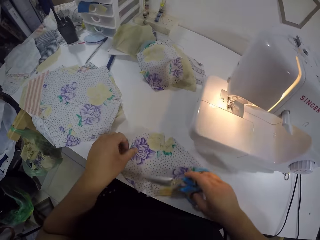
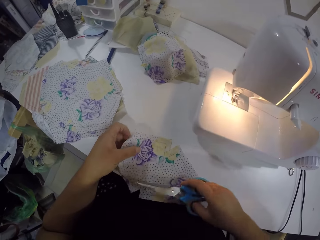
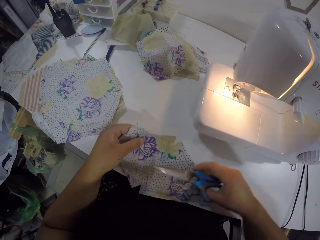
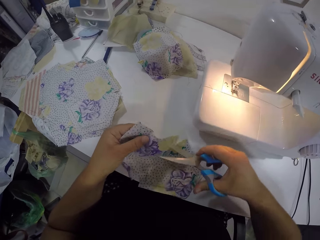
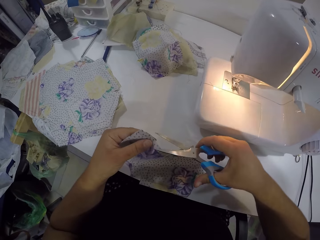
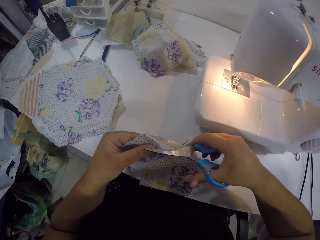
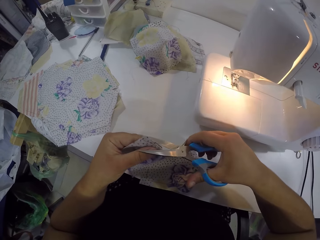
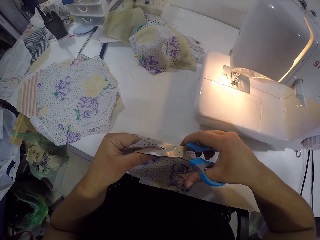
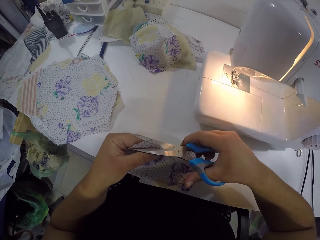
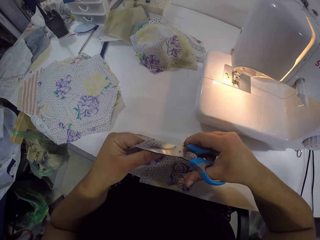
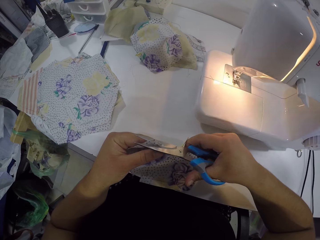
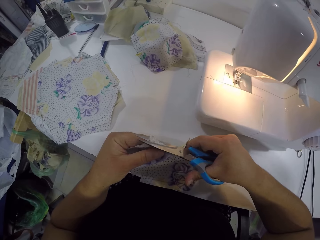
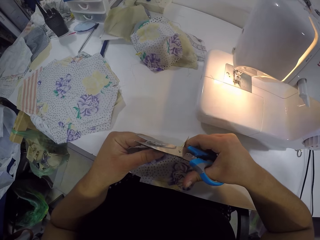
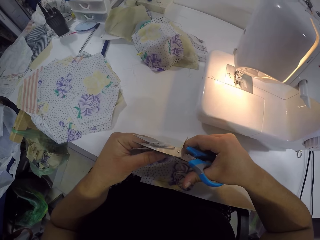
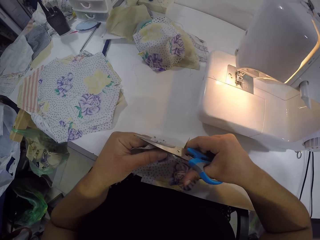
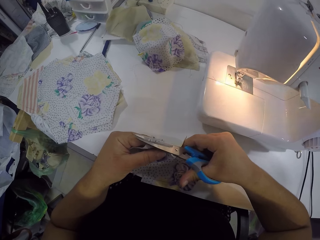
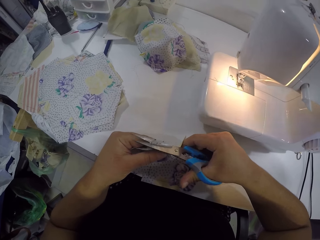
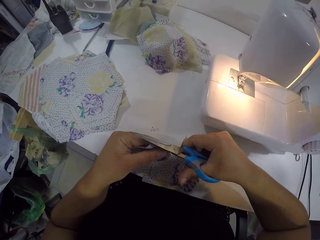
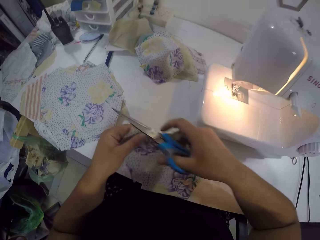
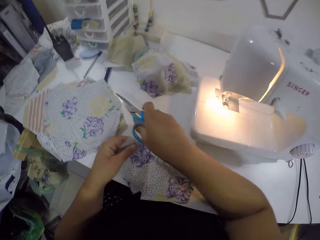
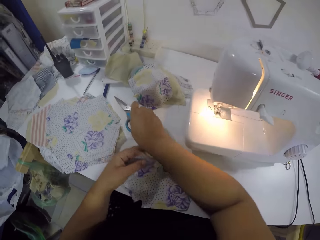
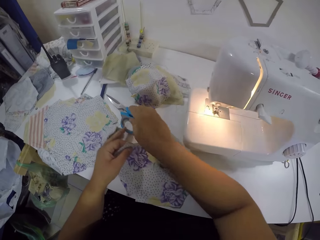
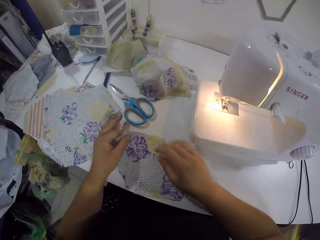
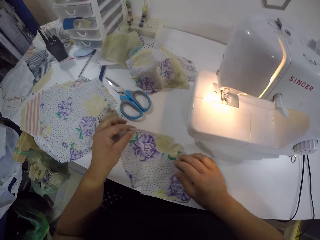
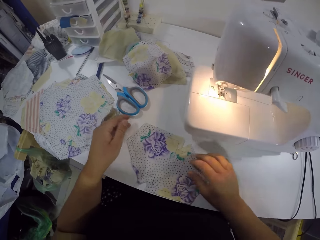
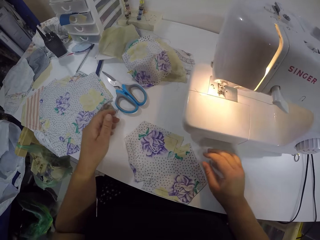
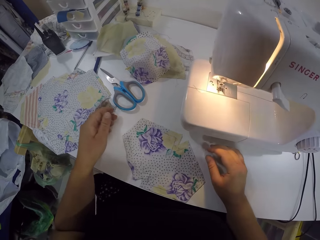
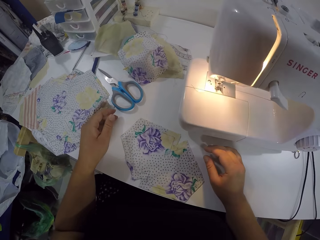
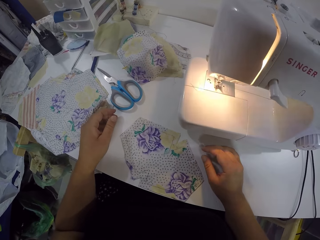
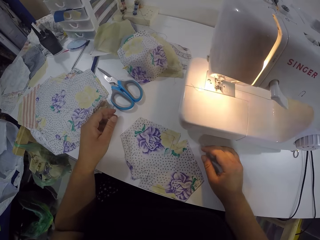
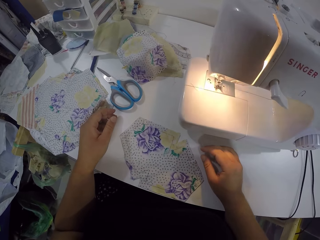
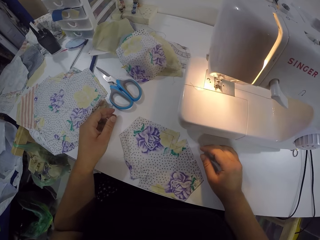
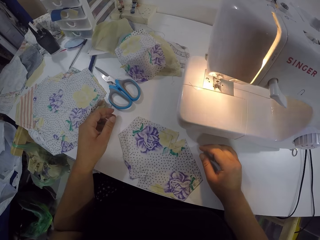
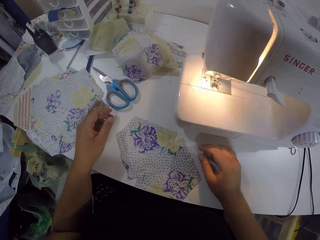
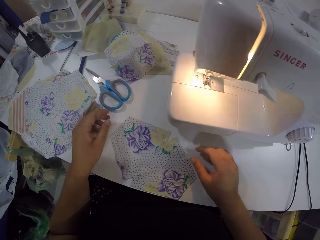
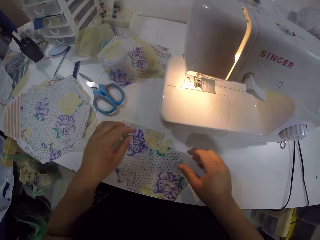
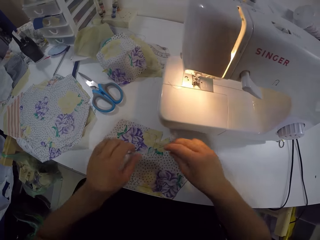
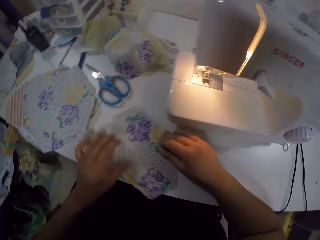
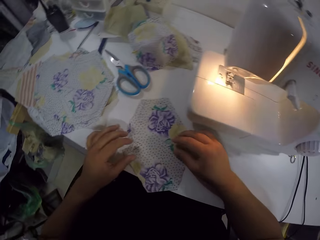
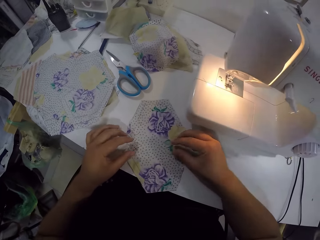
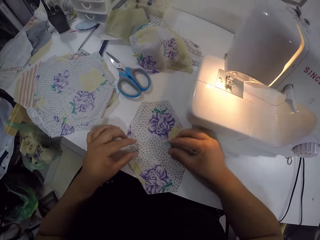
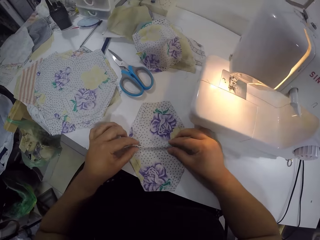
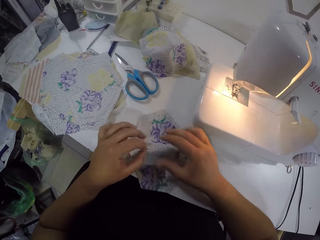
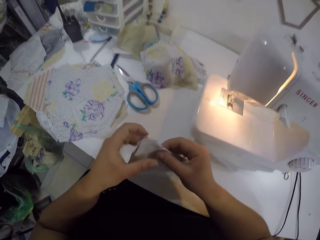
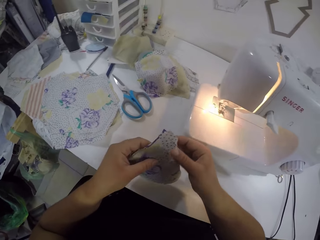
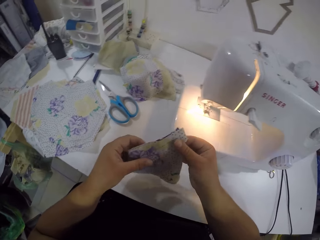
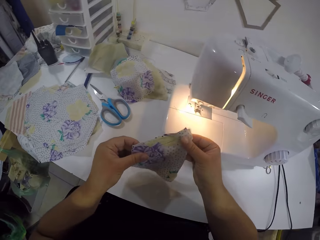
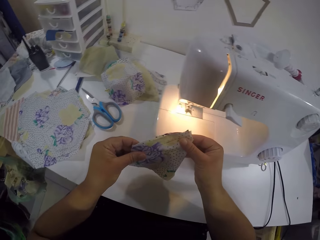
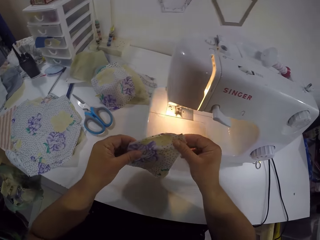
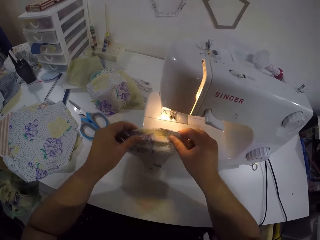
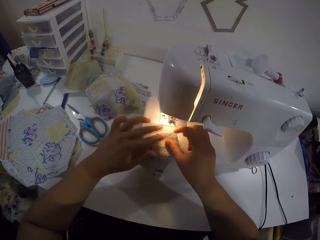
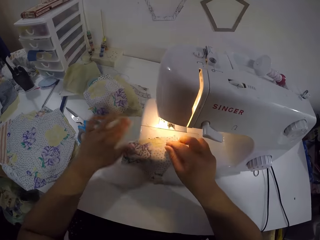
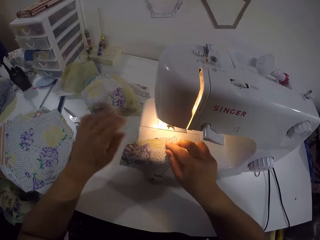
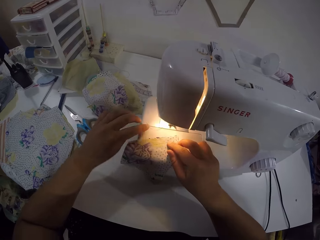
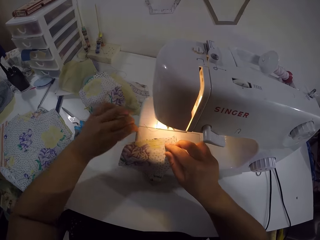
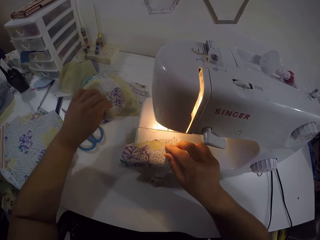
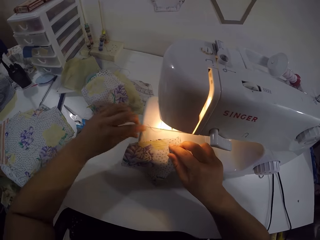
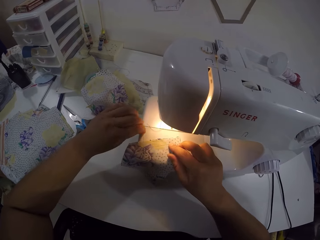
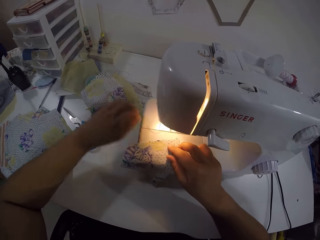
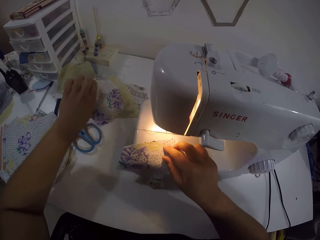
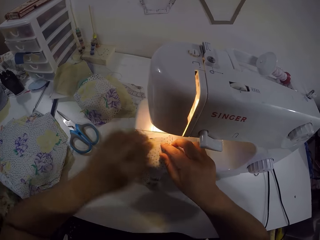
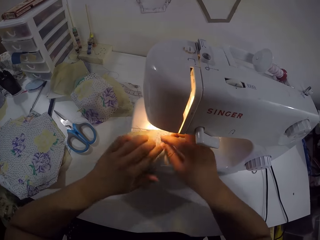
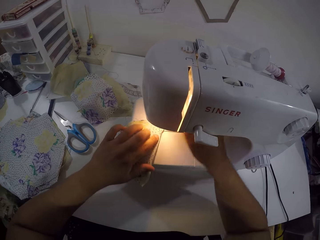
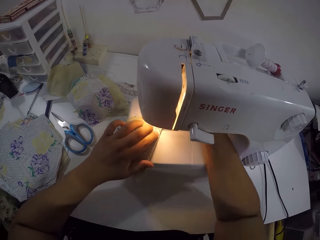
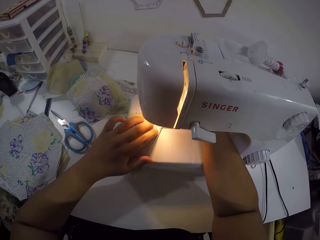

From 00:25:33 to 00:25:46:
The camera wearer holds the fabric on the table with her left hand. She looks at the piece of cloth. She cuts the fabric on the table with the scissors in her right hand. She drops the scissors on the table with her right hand. She looks at the piece of cloth. She turns the piece of cloth. She folds the fabric with both hands. She places the fabric on the bed of the sewing machine with both hands. She moves the thread on the sewing machine to the left with her left hand.

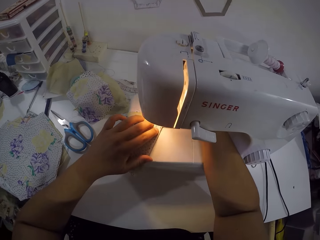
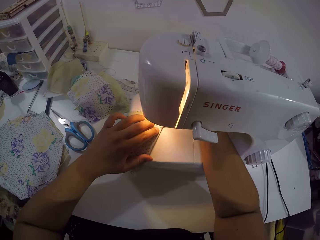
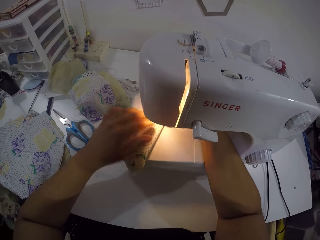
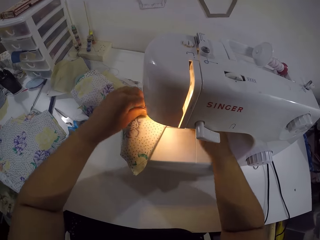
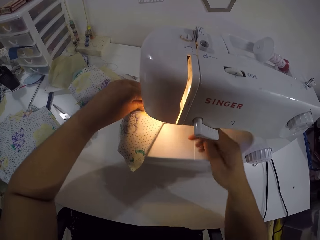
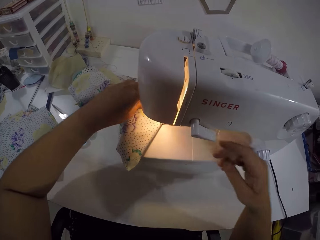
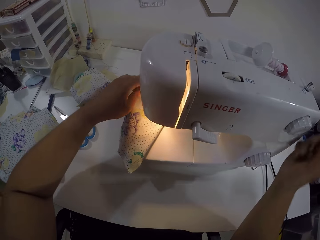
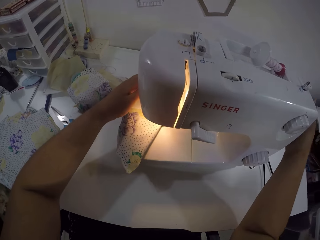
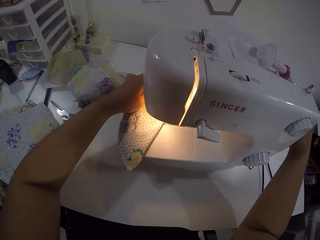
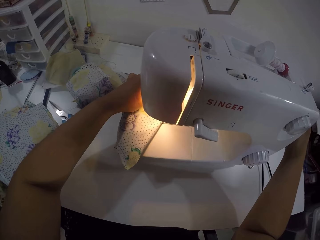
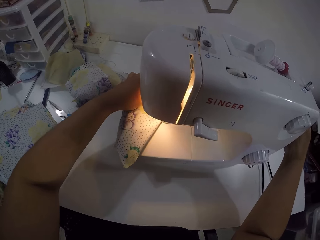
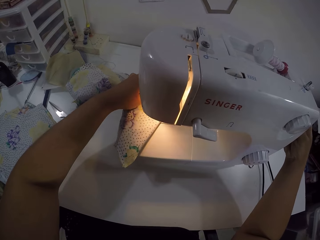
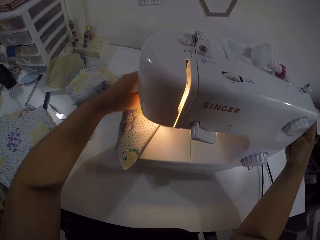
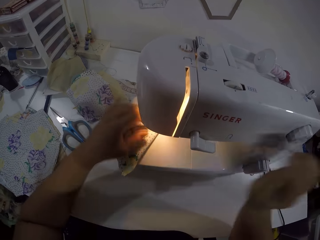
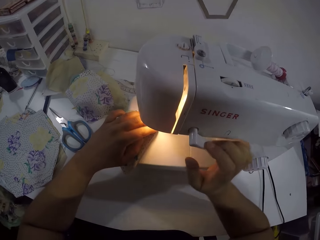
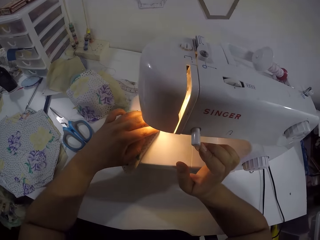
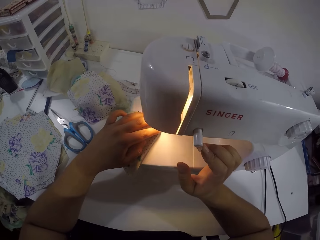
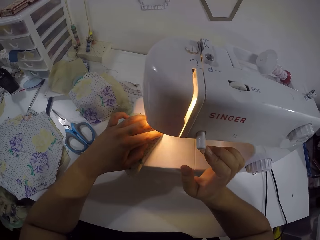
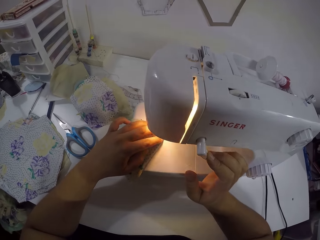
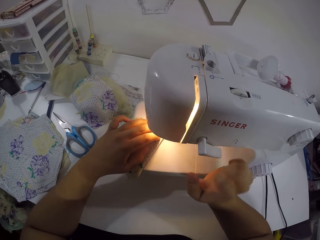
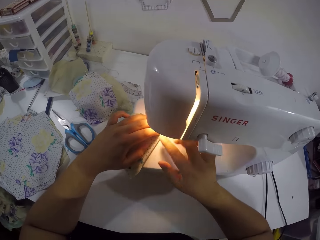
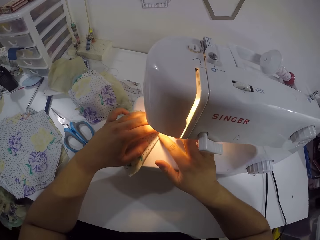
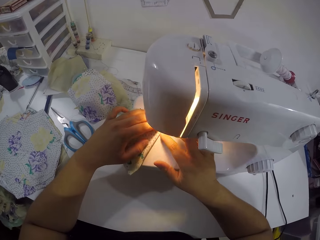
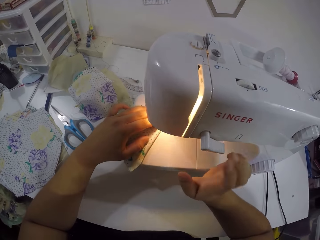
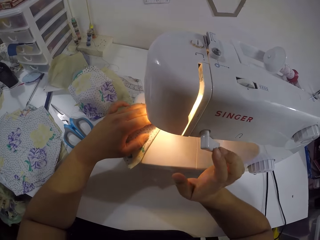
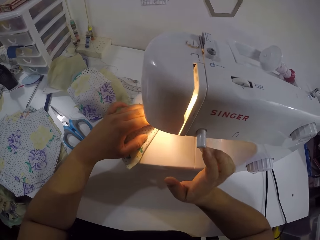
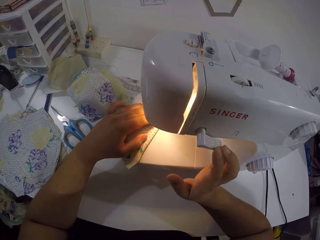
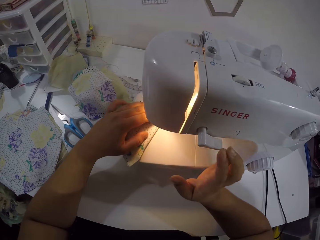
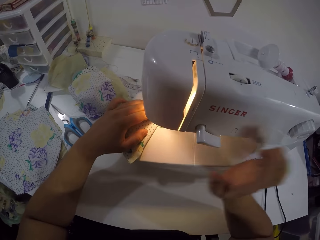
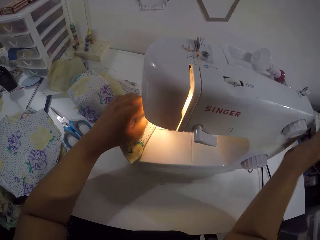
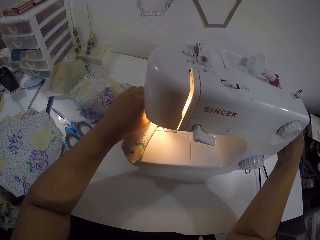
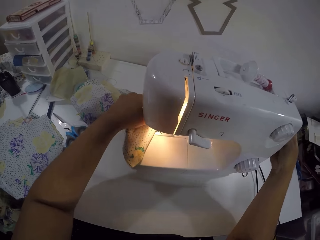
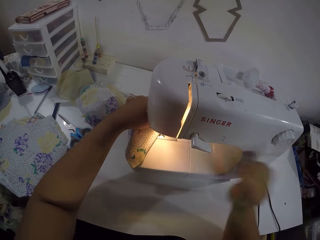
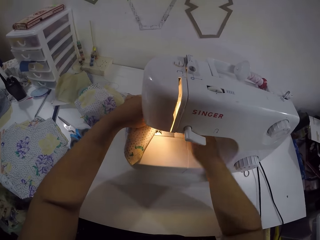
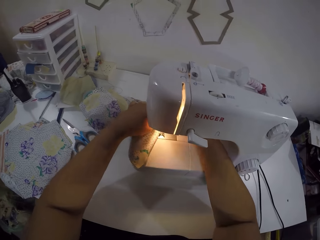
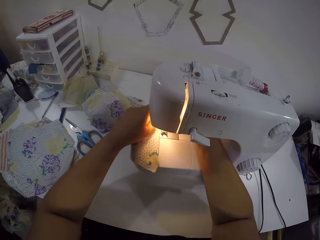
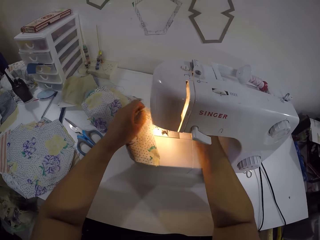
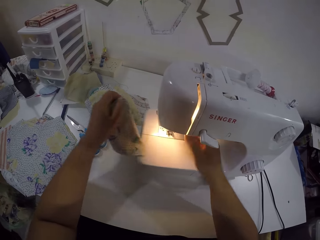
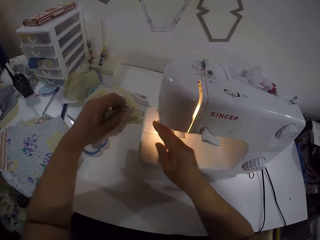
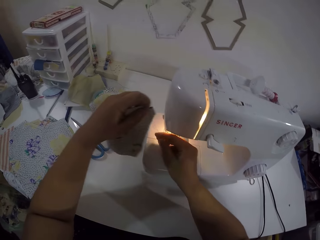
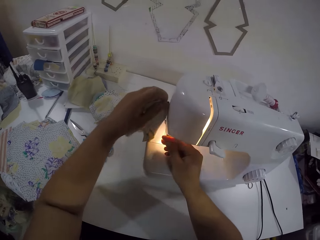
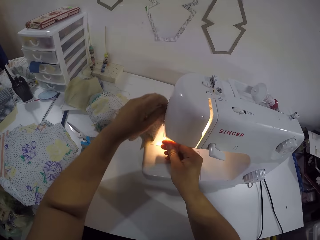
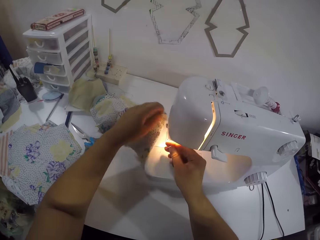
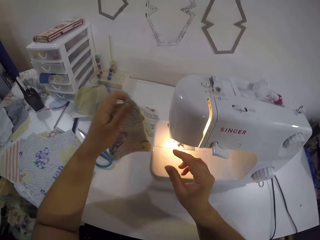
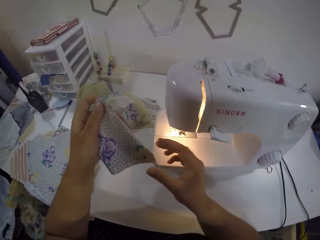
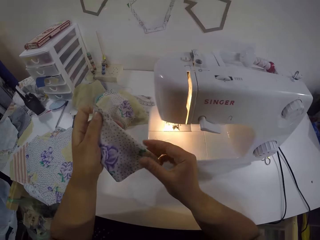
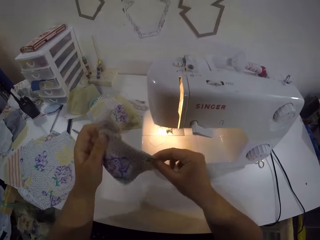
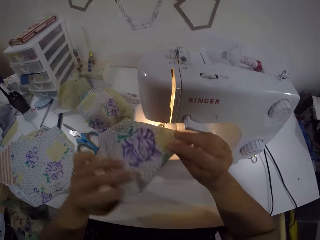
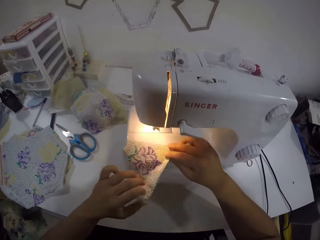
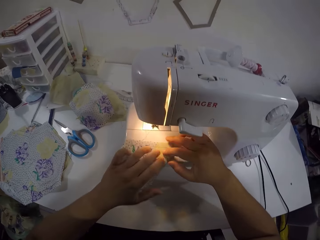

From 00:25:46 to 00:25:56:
The camera wearer sews the piece of cloth. She operates the presser lifter of the sewing machine with her right hand. She holds the fabric on the bed of the sewing machine with her left hand. She turns the pulley of the sewing machine with her right hand. She turns the reverse lever of the sewing machine with her right hand. She sews the fabric with the sewing machine with both hands. She turns the reverse lever of the sewing machine with her right hand. She turns the pulley of the sewing machine with her right hand. She holds the fabric on the bed of the sewing machine with her left hand. She removes the cloth from the sewing machine. She operates the presser lifter of the sewing machine with her right hand. She drags the thread out of the sewing machine with her left hand. She holds the thread with her right hand. She cuts the thread attached to the fabric on the sewing machine with both hands. She looks at the piece of cloth.
